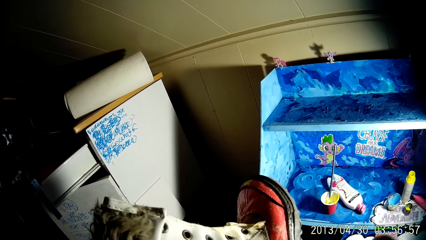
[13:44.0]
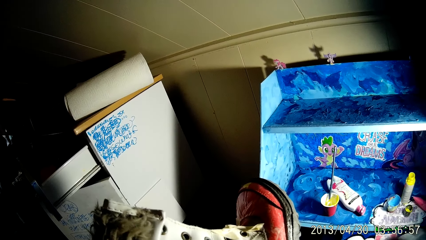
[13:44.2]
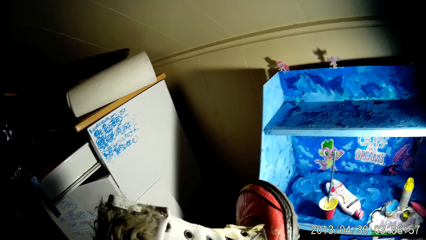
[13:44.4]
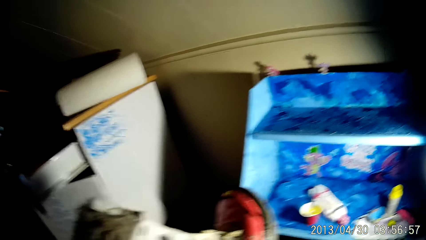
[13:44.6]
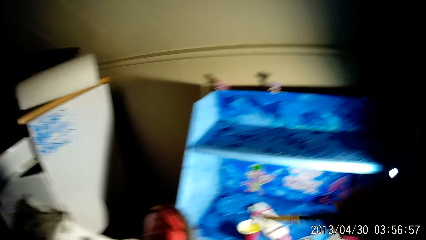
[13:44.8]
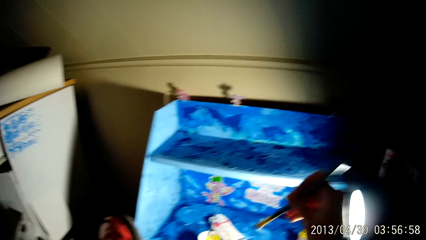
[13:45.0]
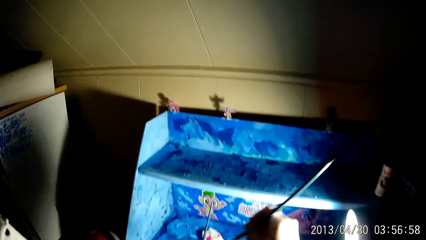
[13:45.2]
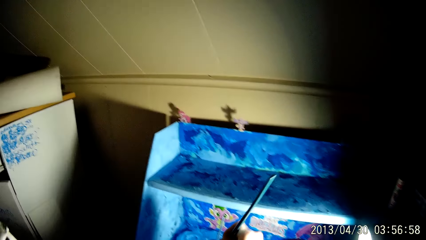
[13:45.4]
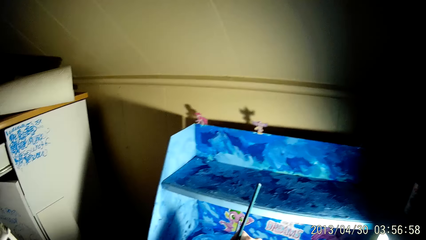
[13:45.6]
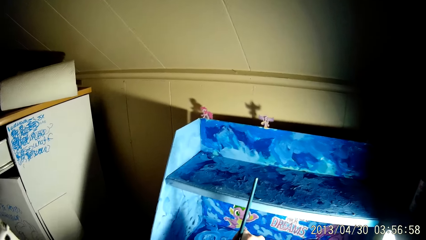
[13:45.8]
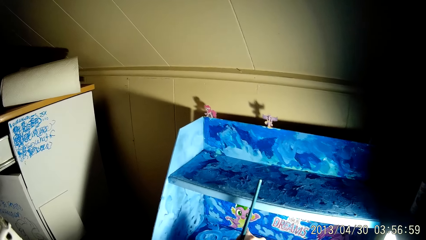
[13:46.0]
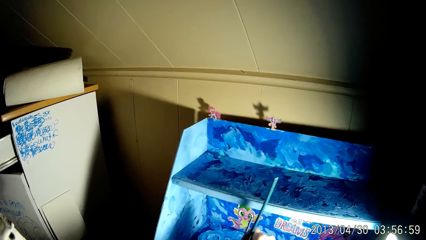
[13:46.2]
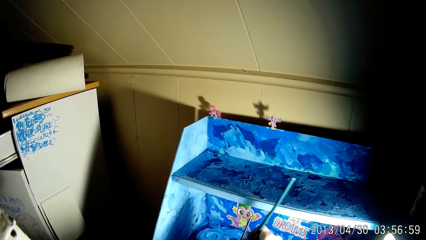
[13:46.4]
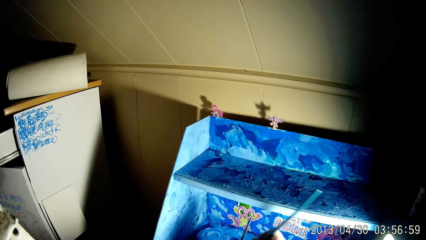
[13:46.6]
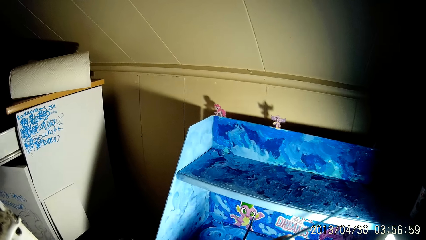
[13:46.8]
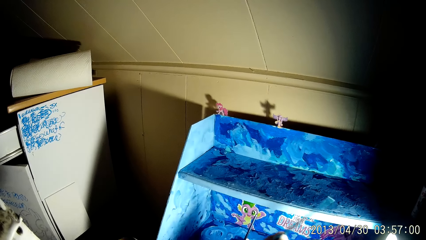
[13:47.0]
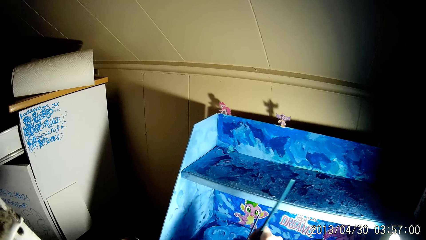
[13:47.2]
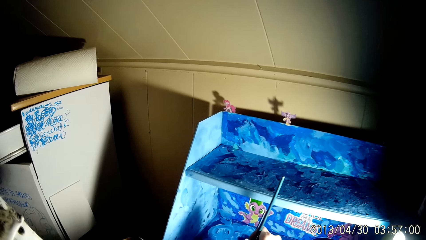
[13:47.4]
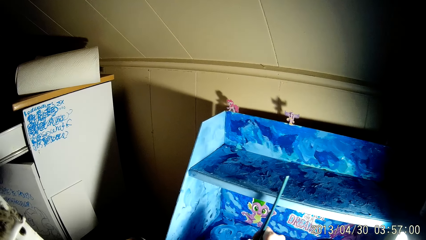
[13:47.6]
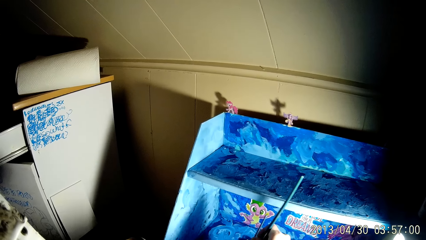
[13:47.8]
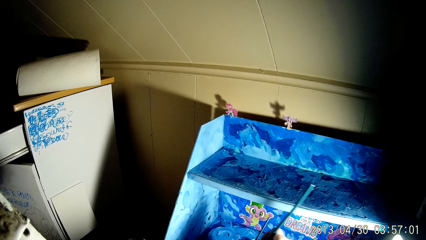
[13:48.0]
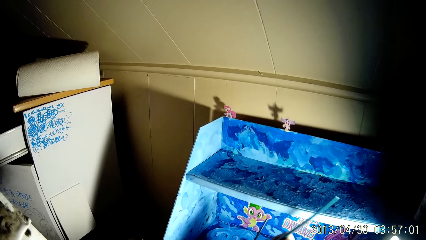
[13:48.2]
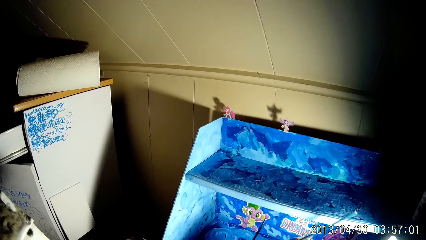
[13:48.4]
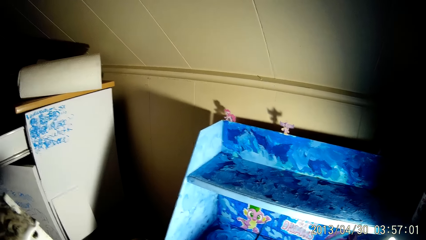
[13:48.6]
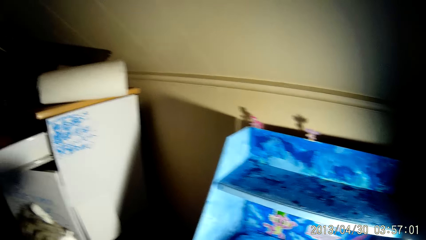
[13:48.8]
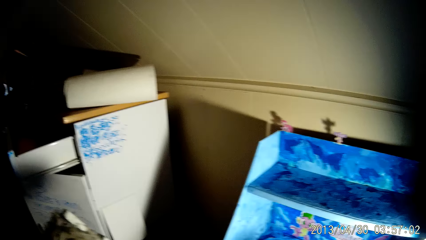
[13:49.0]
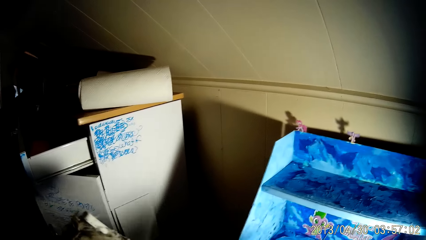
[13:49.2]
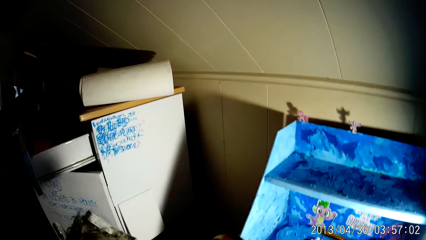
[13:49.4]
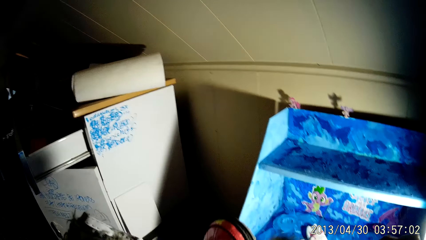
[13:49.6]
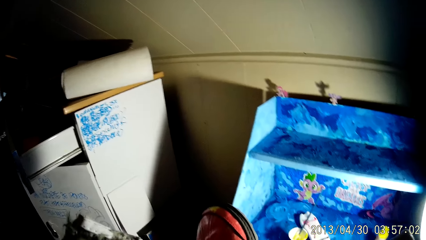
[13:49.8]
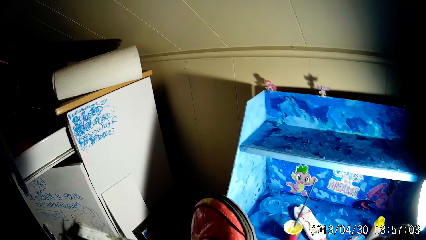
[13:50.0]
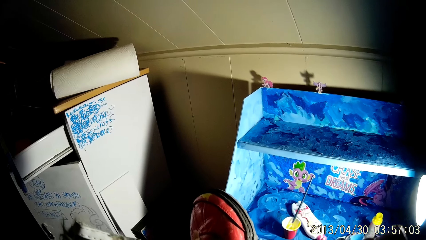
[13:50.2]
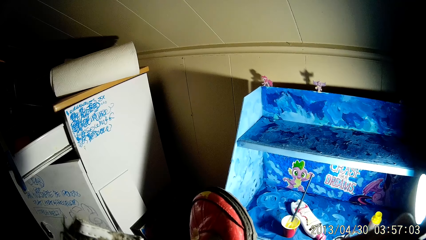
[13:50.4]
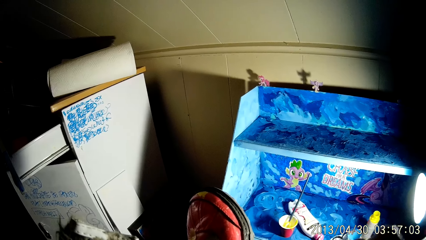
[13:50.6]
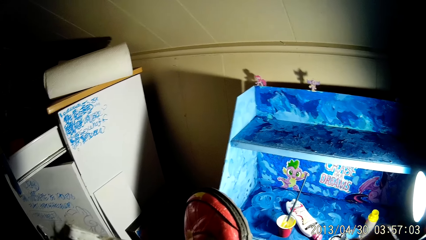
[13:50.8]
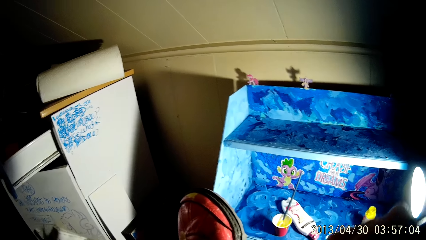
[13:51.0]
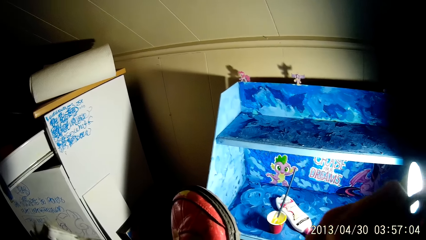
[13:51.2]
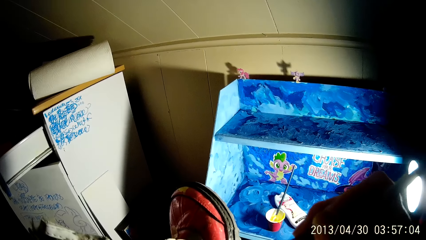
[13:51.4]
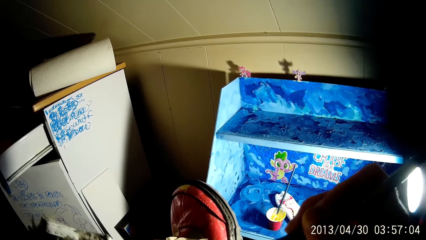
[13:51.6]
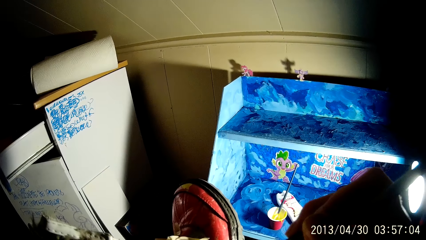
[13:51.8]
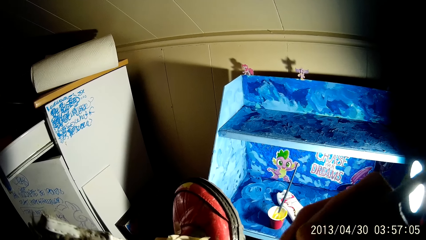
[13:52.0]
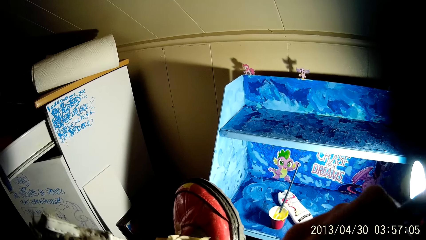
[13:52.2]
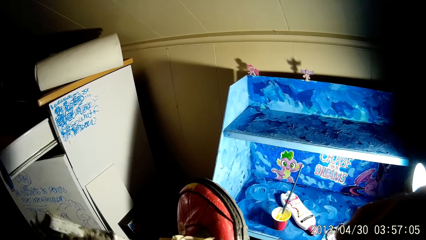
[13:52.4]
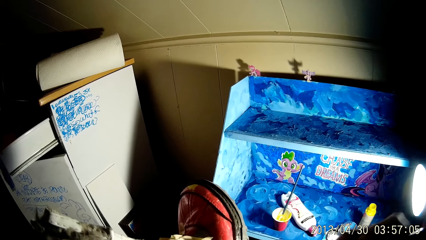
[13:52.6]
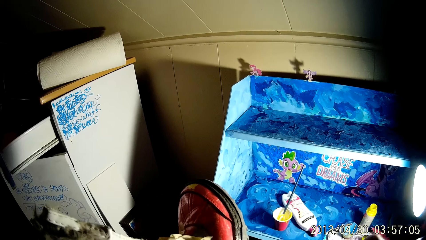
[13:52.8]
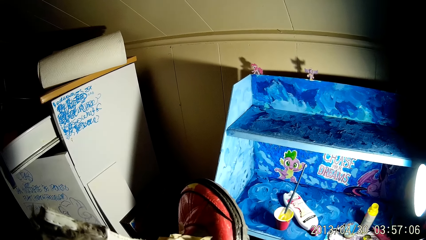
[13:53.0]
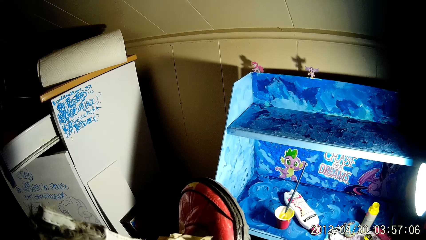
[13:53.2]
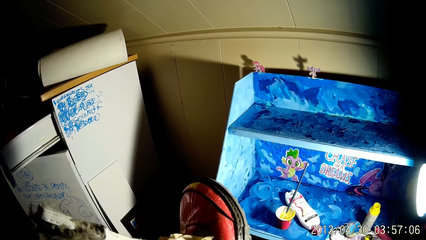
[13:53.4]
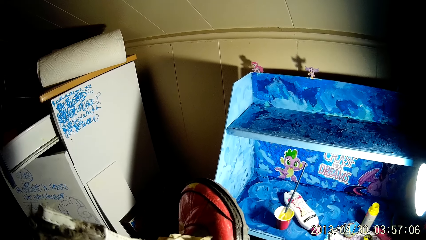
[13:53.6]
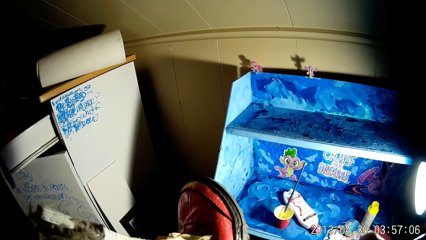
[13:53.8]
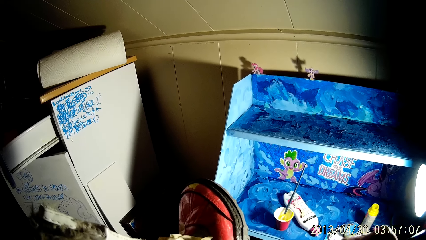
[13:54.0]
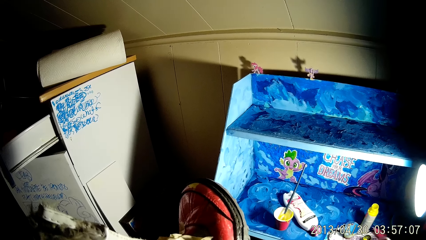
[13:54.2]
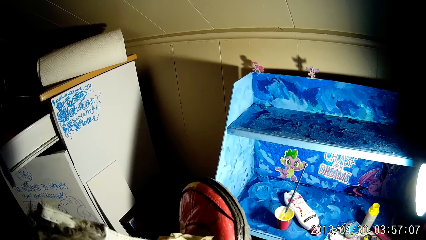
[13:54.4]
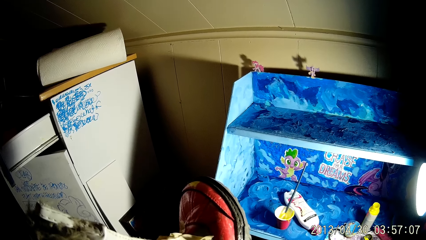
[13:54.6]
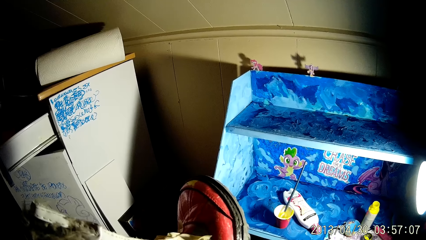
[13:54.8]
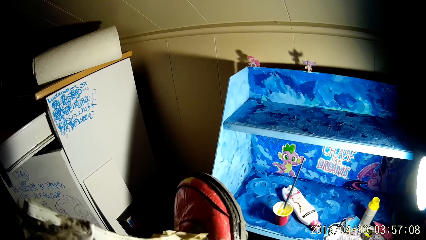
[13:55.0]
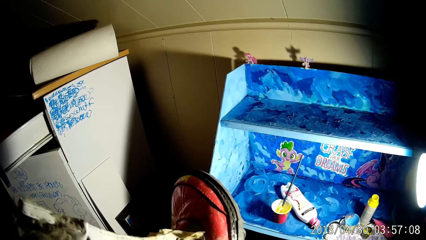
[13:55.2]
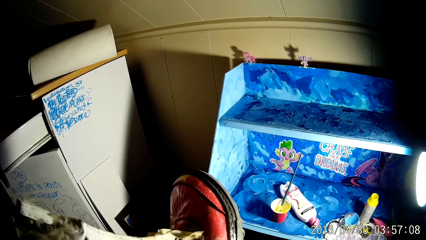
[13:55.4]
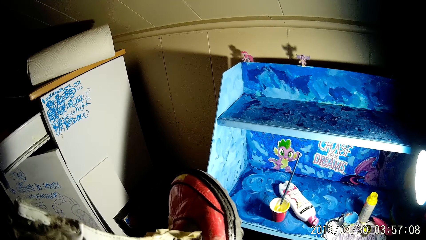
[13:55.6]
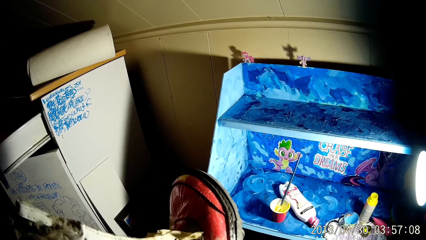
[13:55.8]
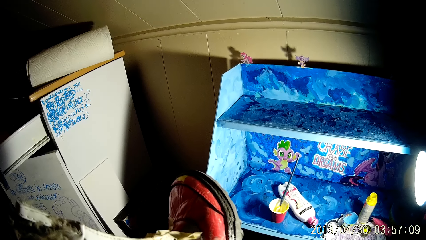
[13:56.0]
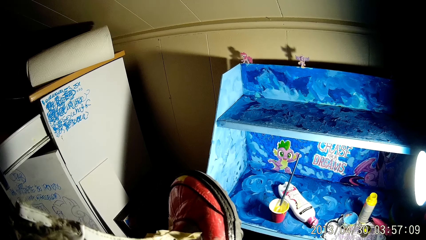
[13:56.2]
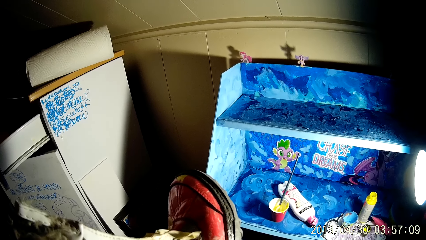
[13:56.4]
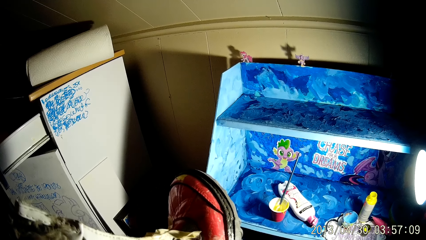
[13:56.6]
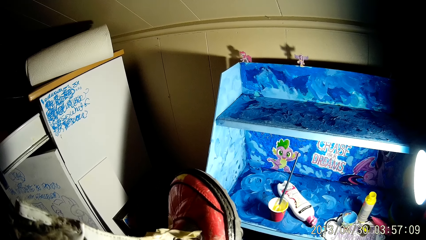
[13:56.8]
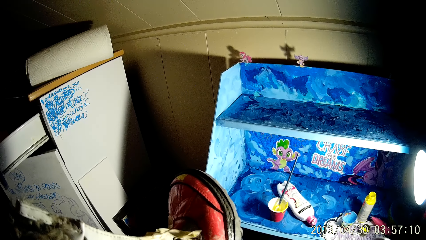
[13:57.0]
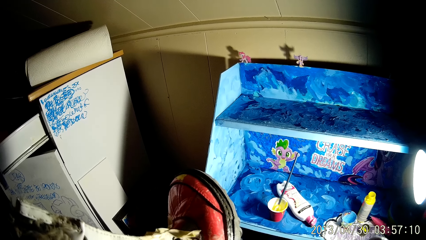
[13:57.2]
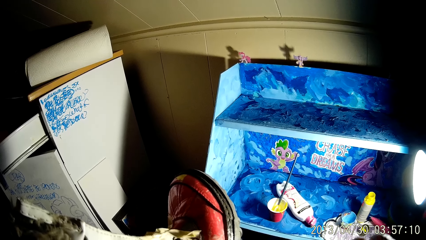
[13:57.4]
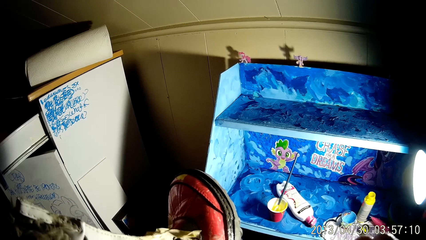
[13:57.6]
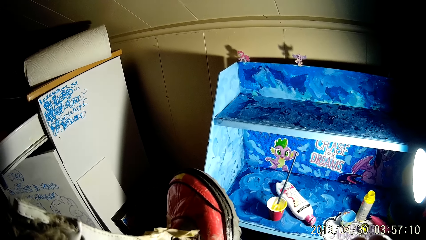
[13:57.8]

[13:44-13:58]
The camera wearer dips the paintbrush into a cup of paint on a shelf with his right hand. He paints the boot with the paintbrush with his right hand.

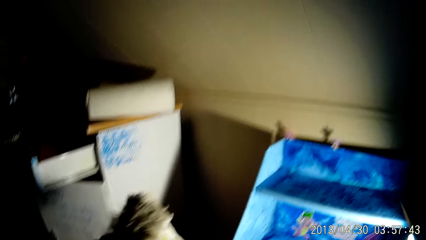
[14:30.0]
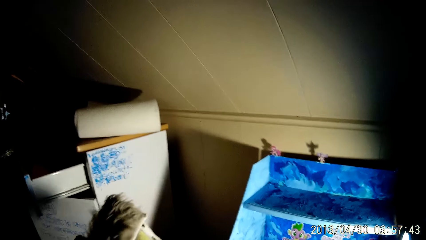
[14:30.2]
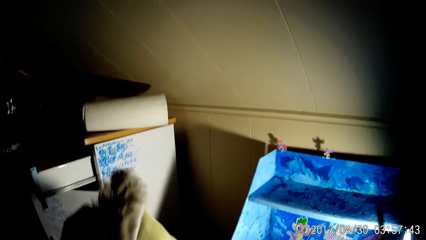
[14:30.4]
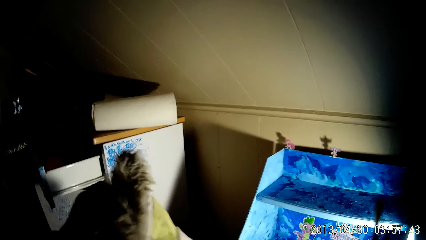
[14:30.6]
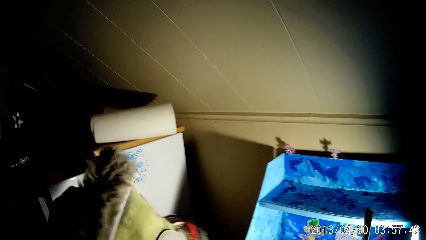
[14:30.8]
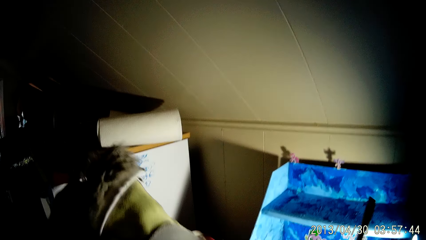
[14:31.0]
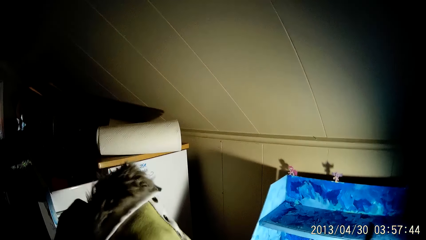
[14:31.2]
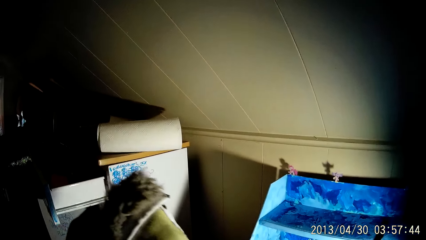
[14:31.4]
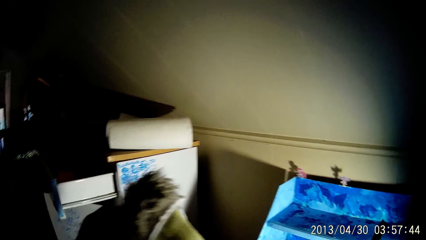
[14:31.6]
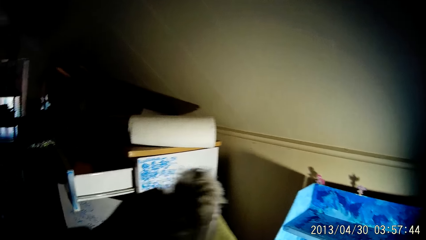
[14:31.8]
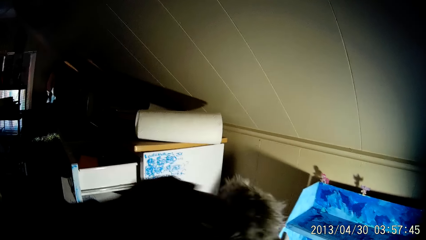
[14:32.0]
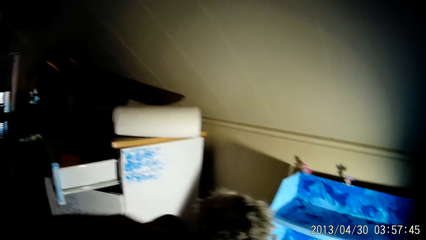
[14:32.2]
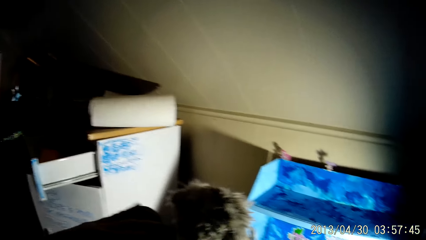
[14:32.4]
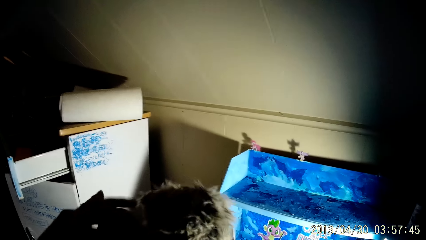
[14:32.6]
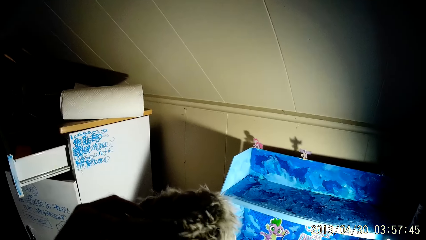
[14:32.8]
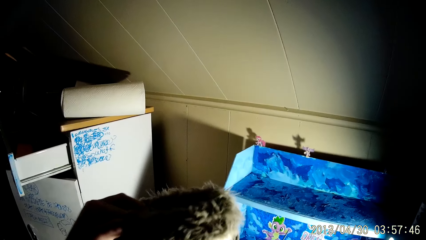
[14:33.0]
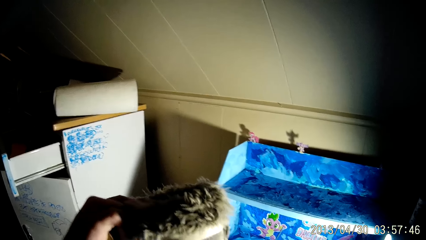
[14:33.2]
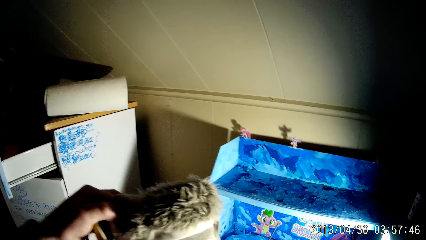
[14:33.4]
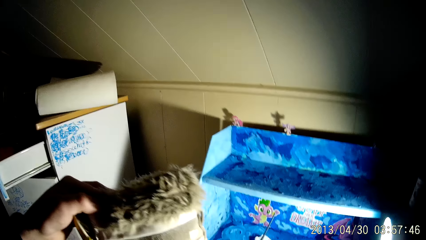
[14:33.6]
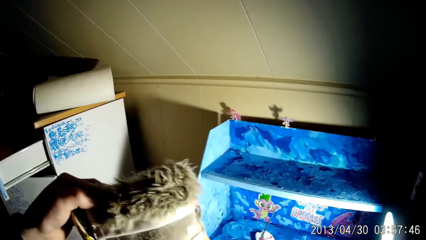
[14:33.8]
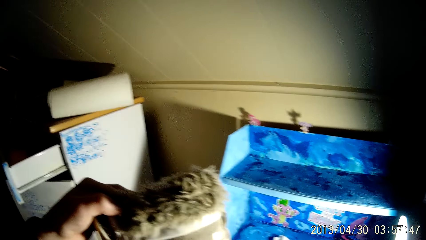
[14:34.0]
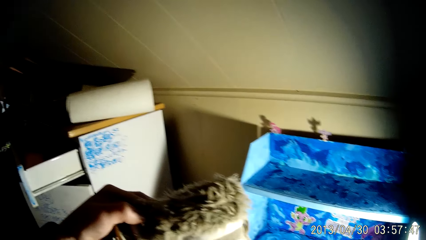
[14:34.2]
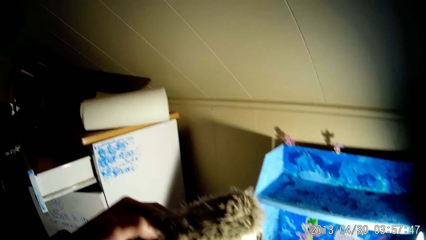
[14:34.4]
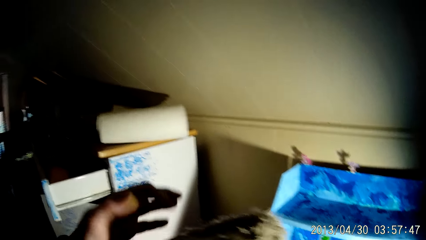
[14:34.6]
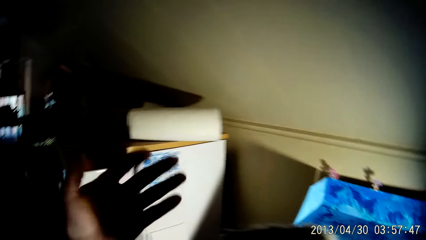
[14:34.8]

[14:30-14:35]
The camera wearer raises the boot with his left hand. He turns the boot with his left hand.
